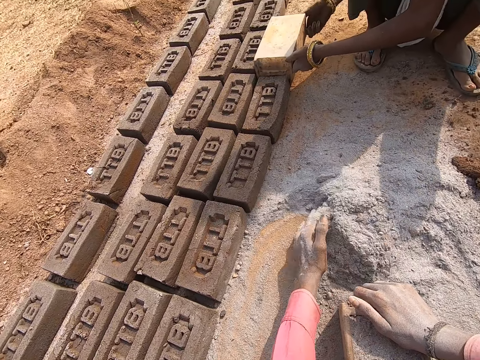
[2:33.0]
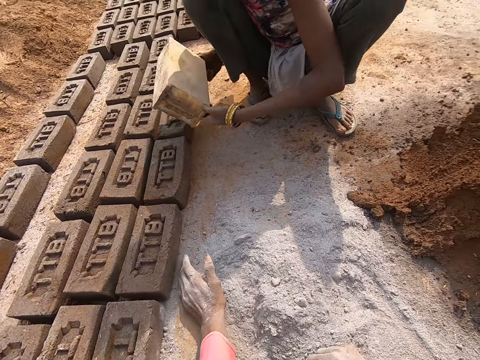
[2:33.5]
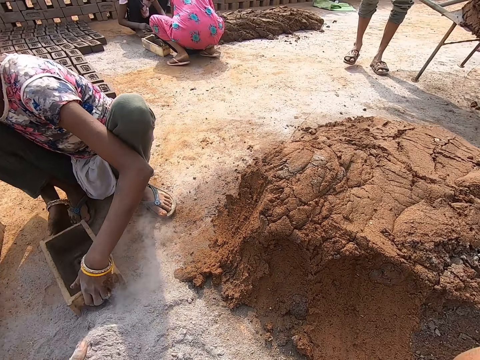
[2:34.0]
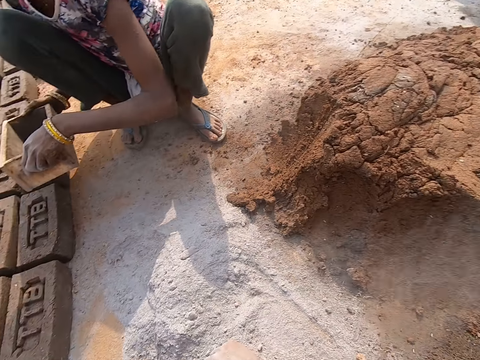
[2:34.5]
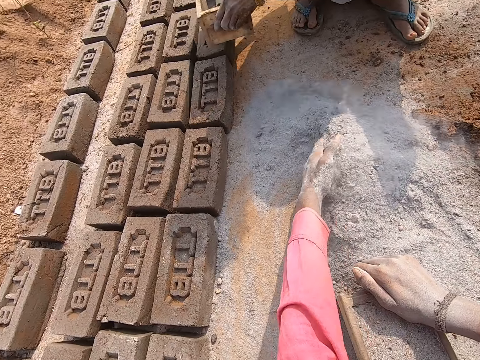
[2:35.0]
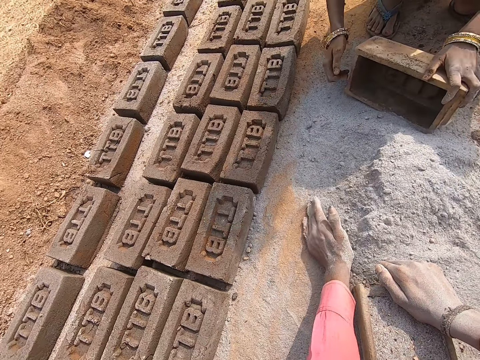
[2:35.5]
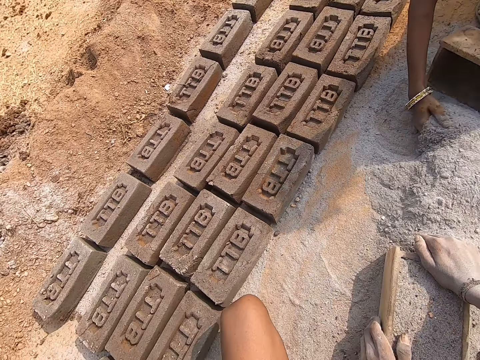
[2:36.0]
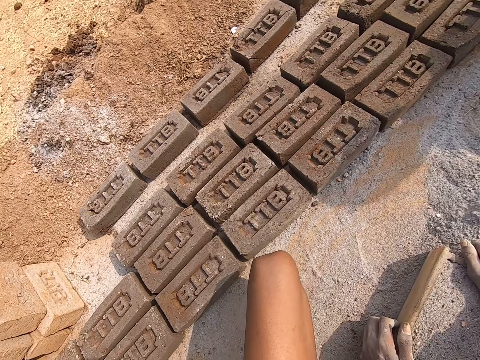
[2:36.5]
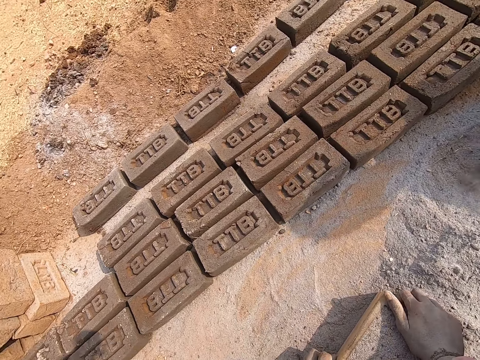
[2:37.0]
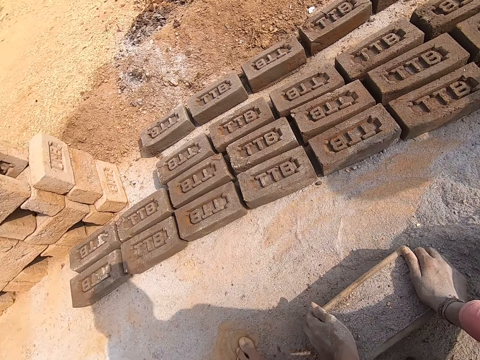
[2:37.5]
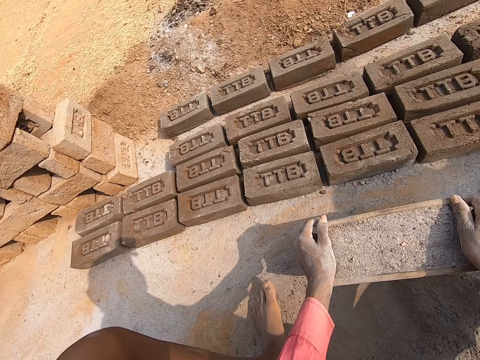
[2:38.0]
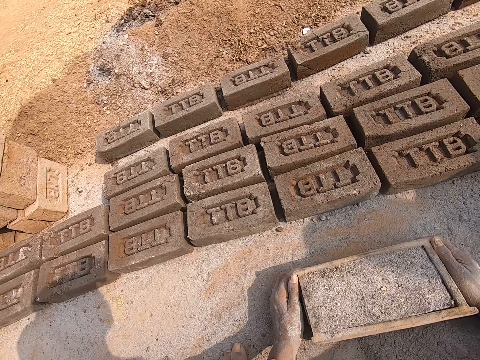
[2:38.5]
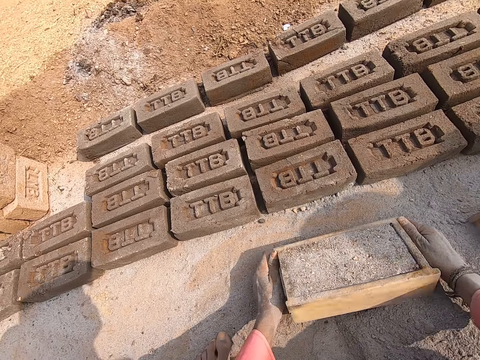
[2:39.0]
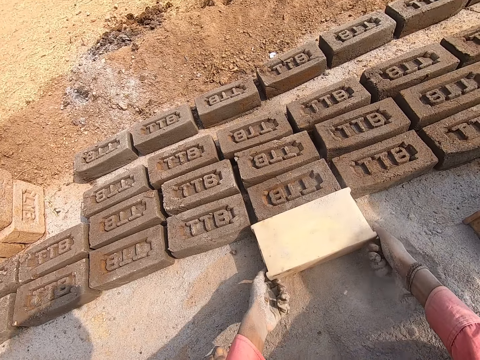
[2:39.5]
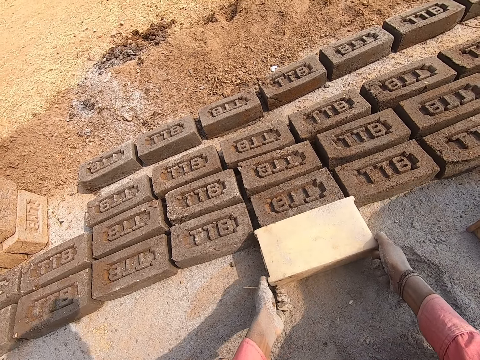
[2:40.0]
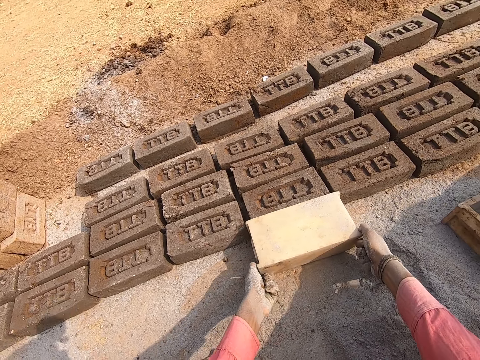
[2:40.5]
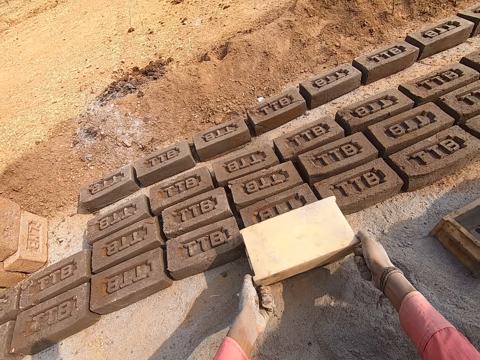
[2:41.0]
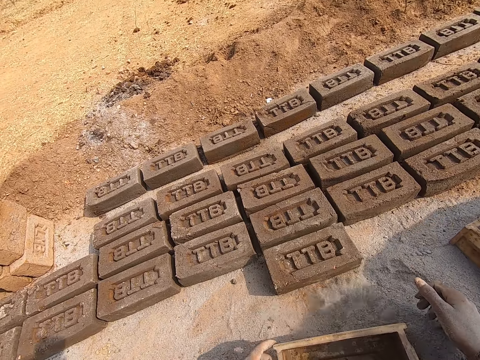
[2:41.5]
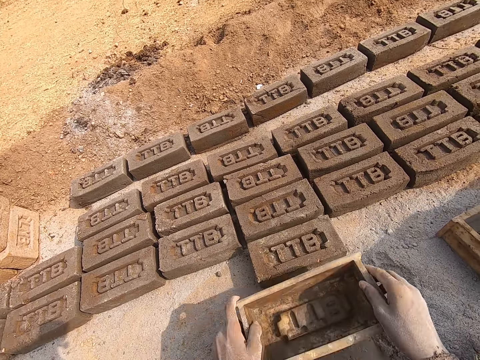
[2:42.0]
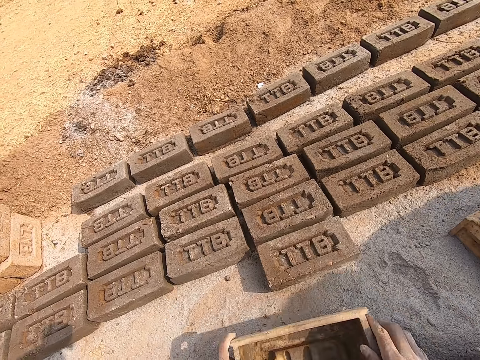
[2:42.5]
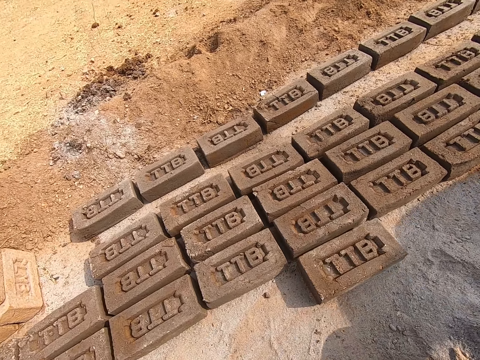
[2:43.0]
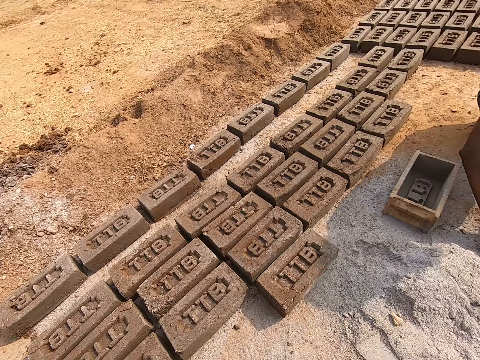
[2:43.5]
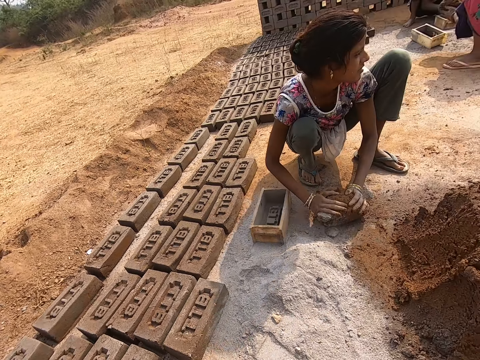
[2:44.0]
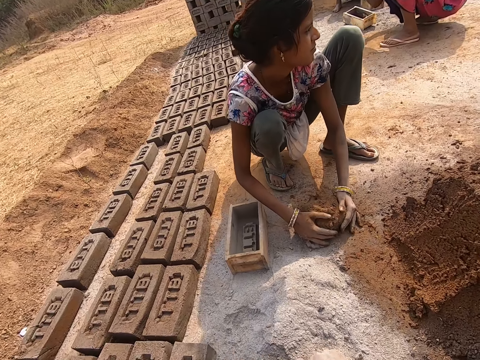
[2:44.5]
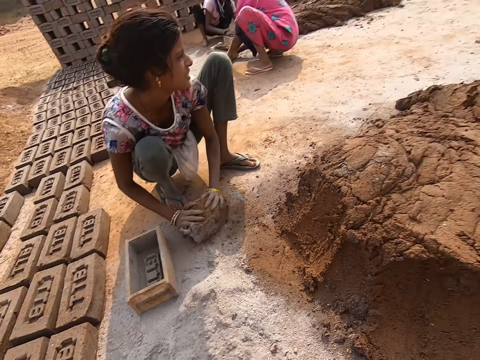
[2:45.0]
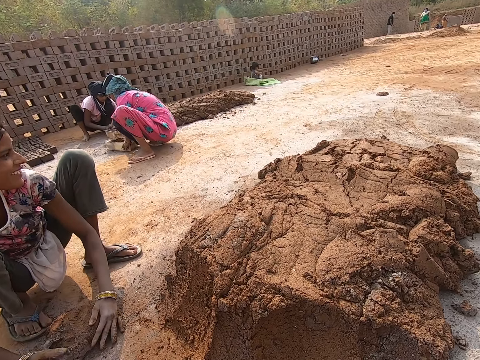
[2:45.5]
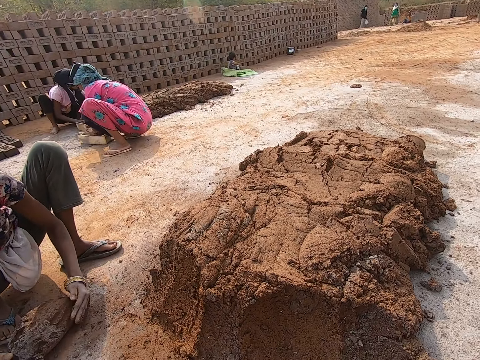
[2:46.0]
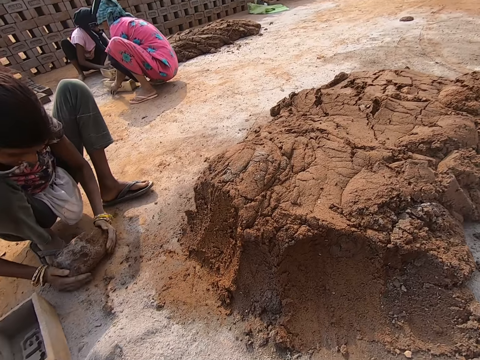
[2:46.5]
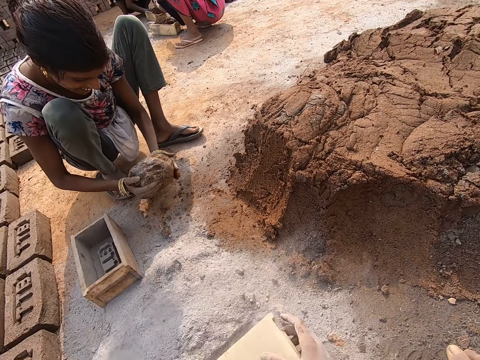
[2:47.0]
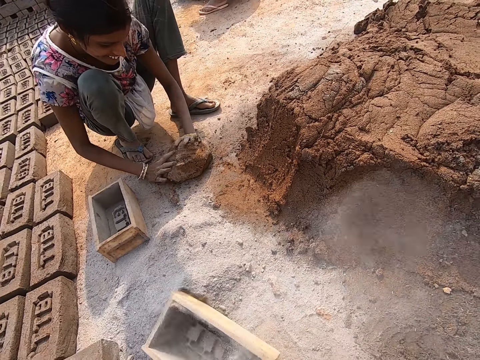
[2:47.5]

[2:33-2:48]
The camera wearer collects dust particles. They lay the brick on the ground. They put the dust particles inside a box.

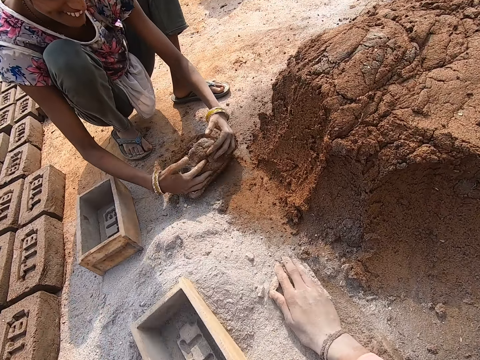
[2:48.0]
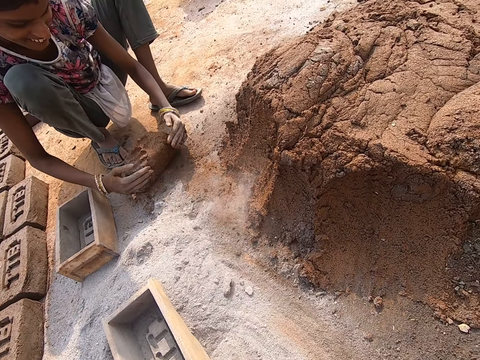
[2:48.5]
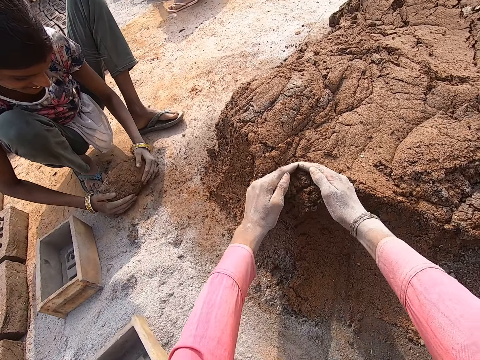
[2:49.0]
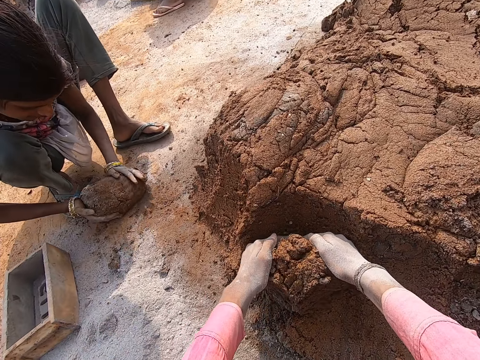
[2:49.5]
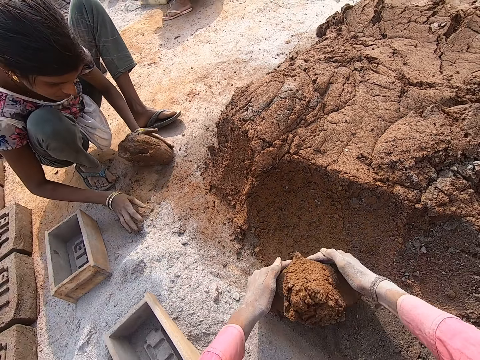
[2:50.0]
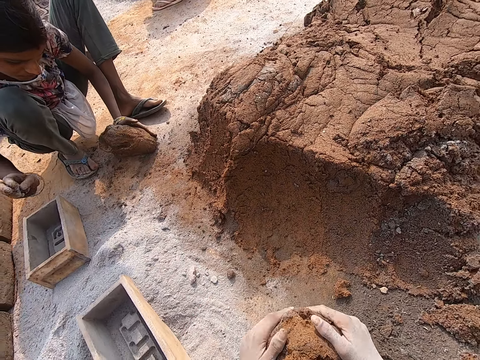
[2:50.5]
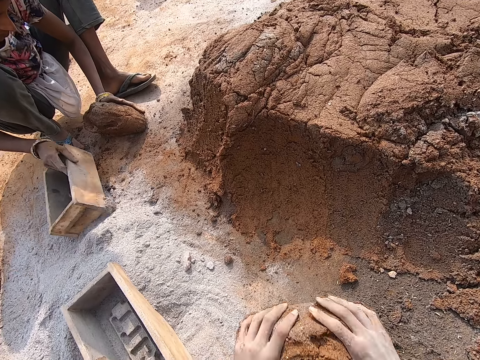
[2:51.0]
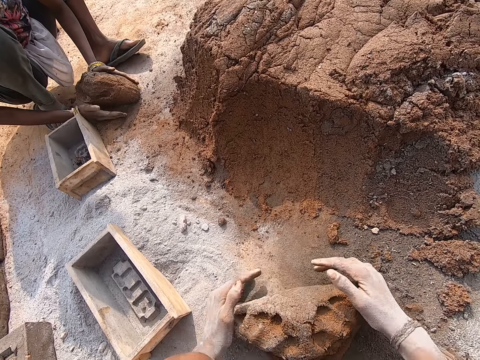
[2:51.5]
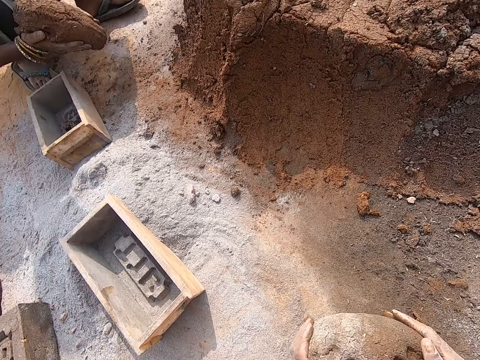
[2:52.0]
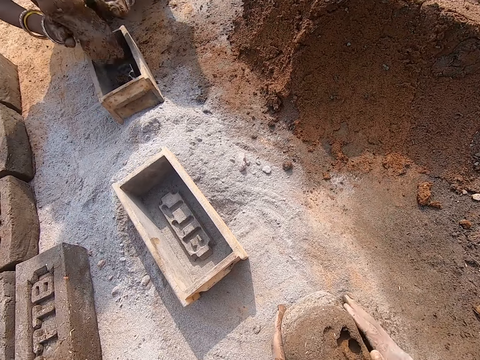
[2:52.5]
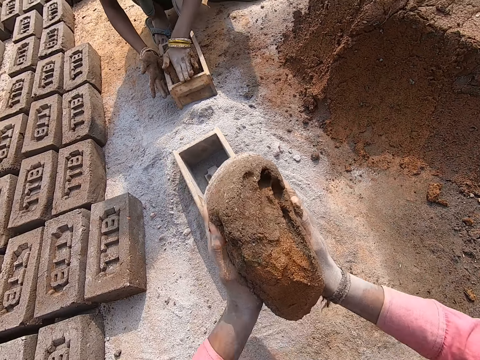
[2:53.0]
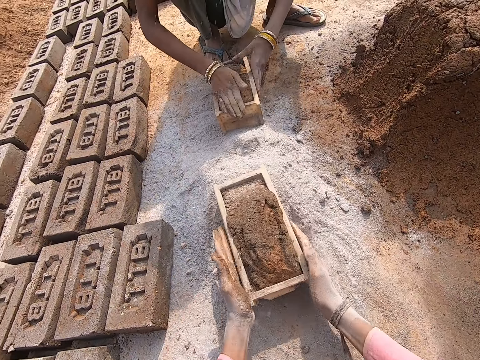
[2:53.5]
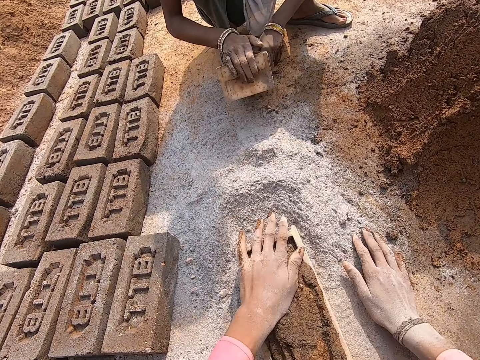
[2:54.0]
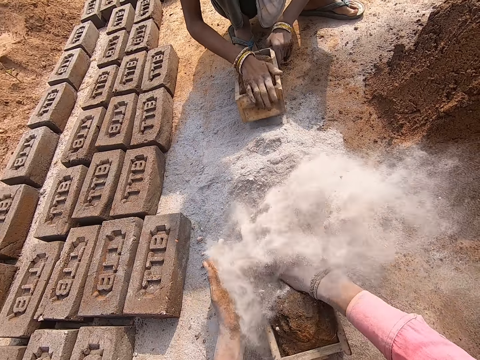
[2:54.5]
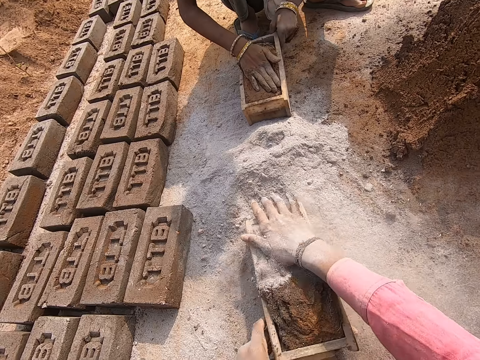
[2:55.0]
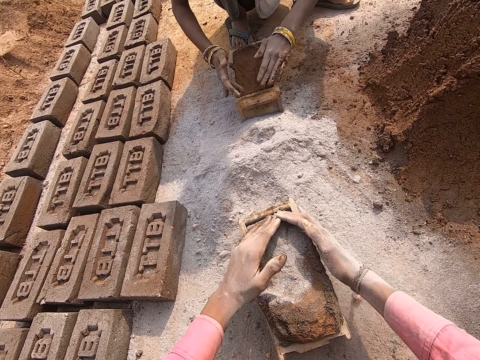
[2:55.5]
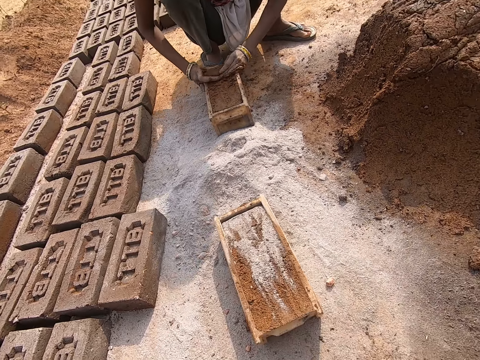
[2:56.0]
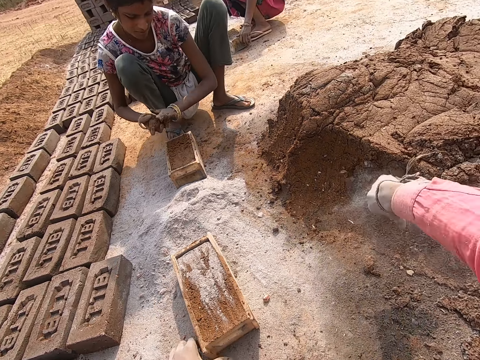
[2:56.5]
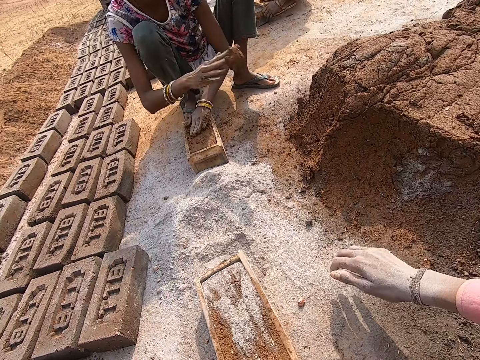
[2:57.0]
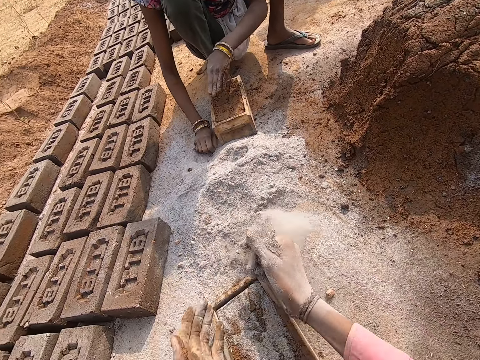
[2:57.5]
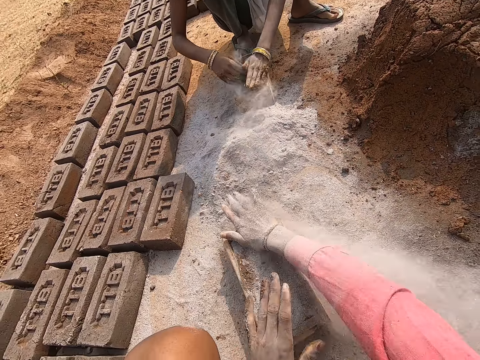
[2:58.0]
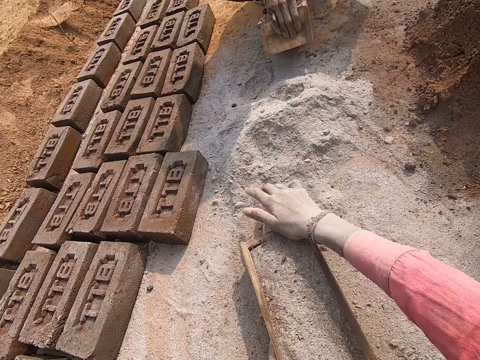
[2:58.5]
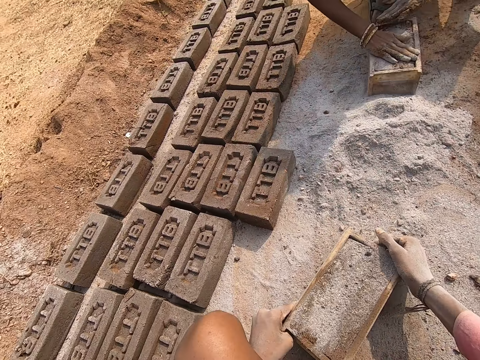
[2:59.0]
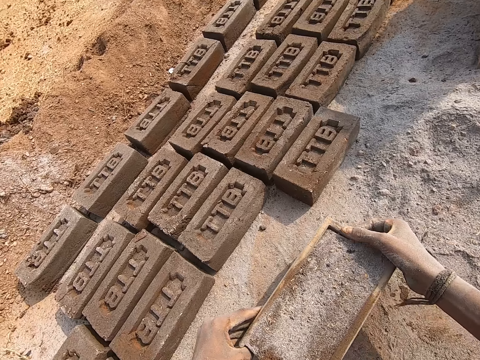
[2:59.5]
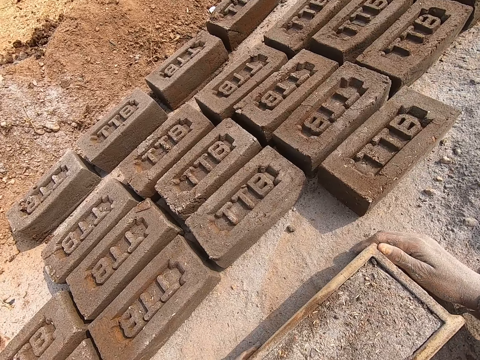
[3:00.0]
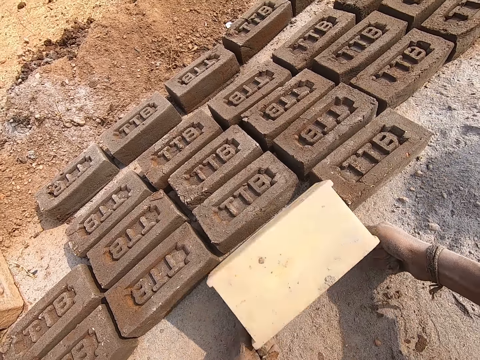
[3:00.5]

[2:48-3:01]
The camera wearer picks up mud. They put the mud in a brick box. They make a brick.
